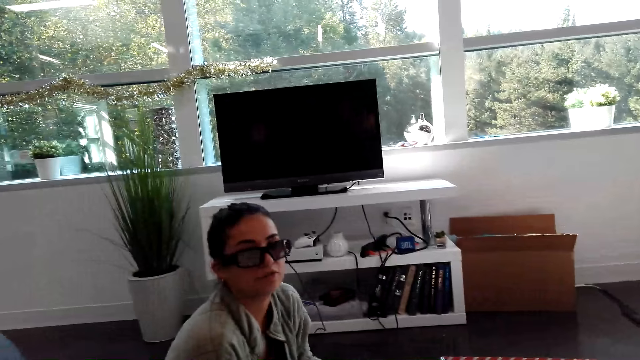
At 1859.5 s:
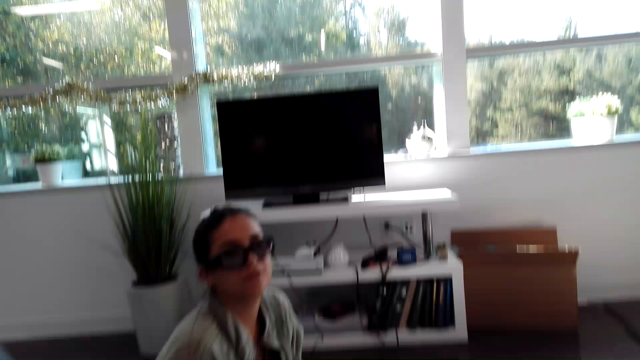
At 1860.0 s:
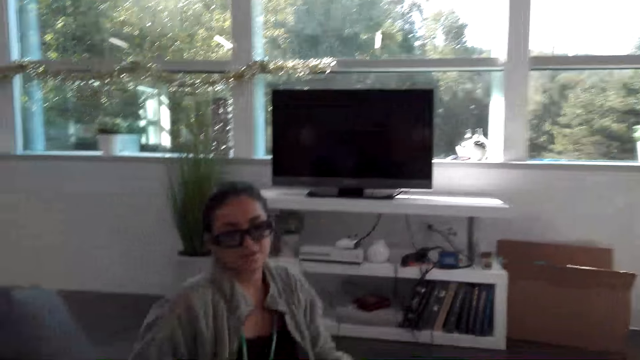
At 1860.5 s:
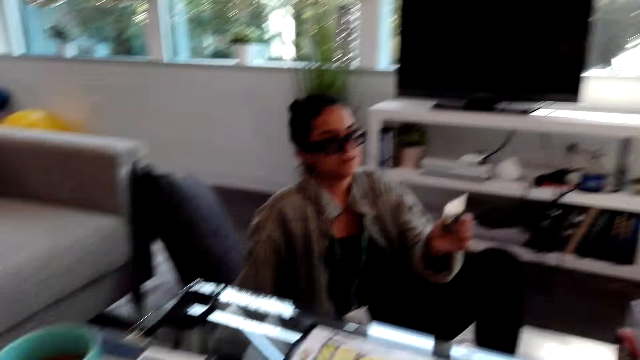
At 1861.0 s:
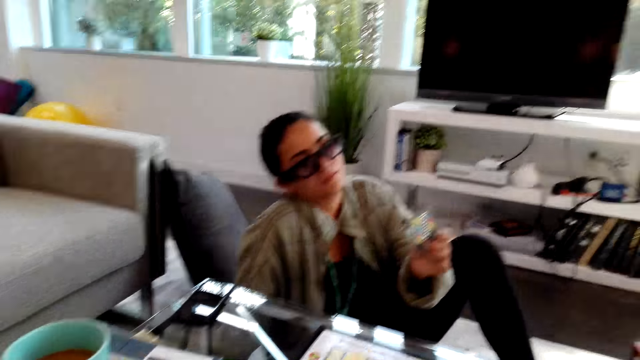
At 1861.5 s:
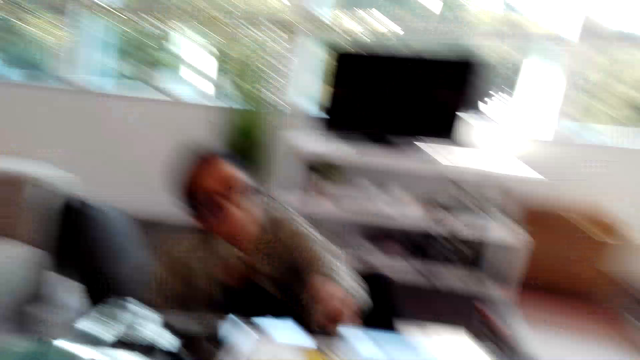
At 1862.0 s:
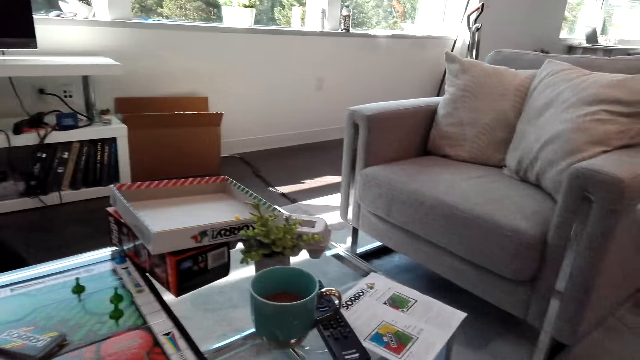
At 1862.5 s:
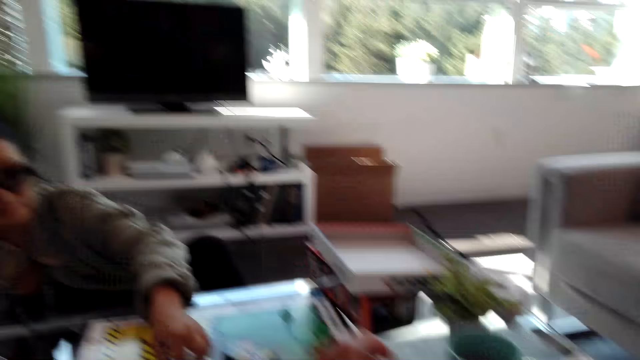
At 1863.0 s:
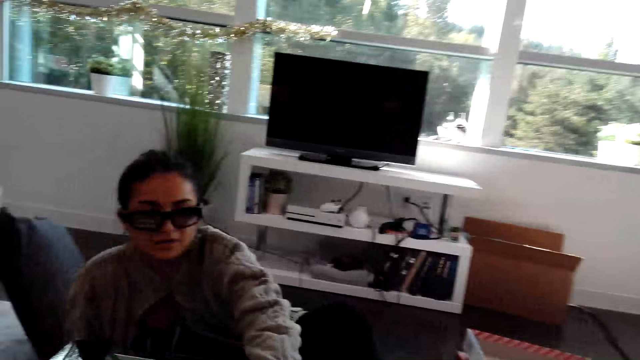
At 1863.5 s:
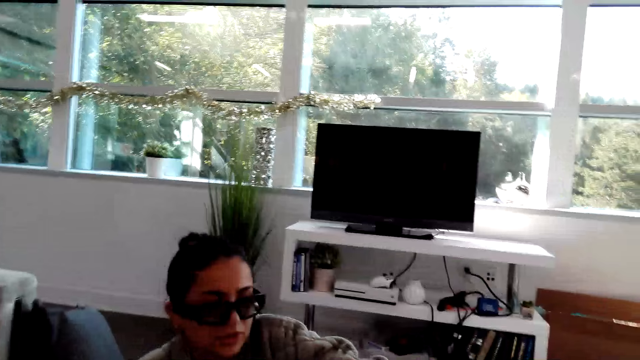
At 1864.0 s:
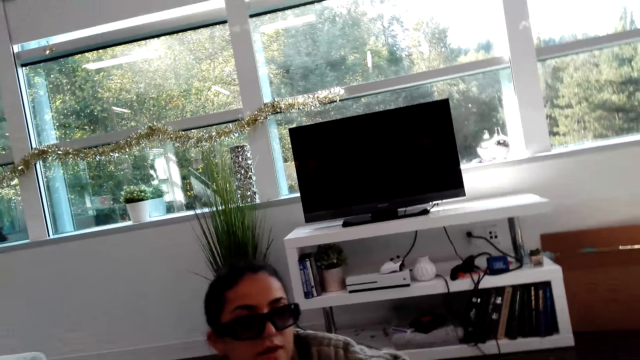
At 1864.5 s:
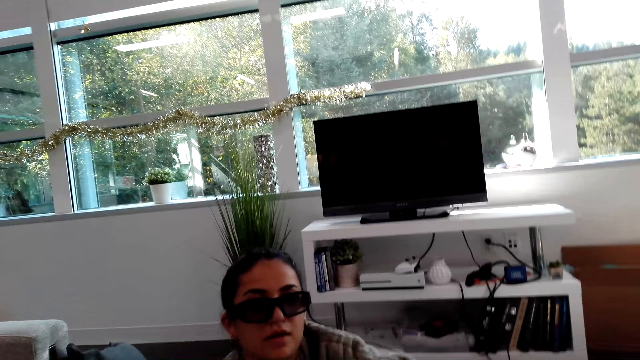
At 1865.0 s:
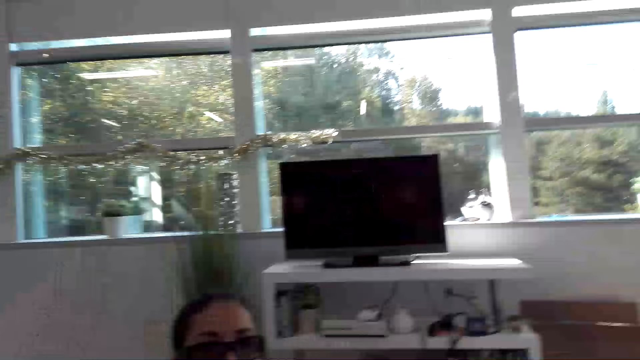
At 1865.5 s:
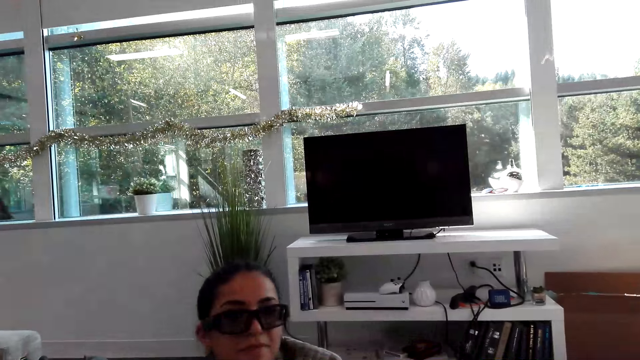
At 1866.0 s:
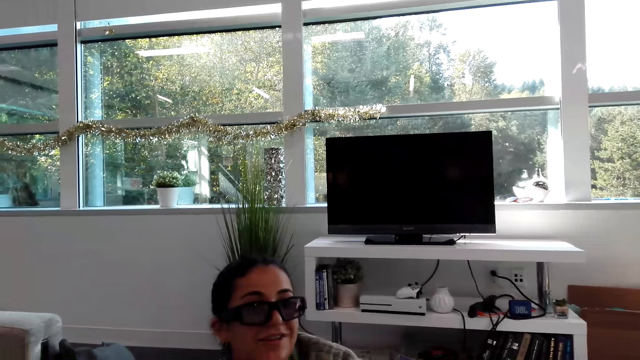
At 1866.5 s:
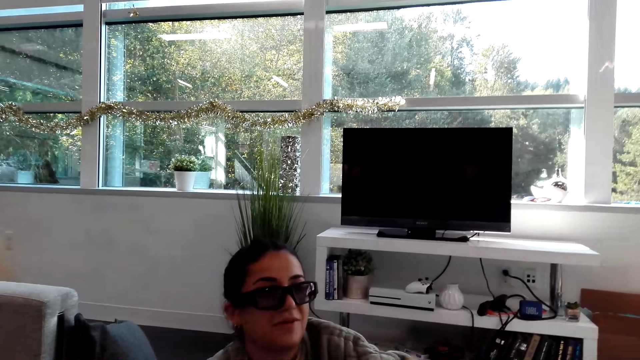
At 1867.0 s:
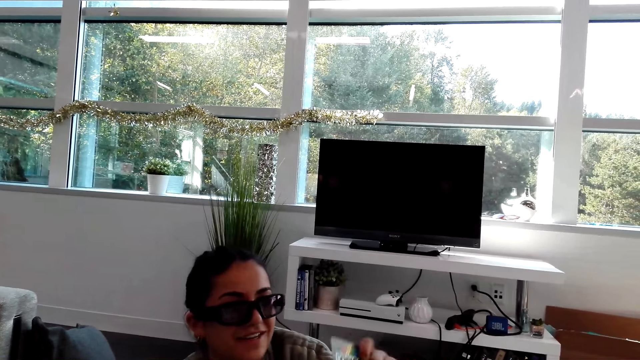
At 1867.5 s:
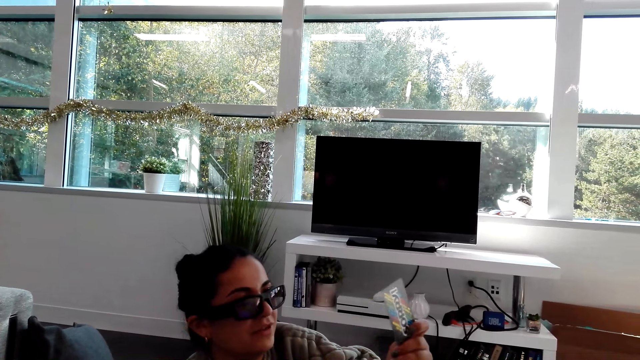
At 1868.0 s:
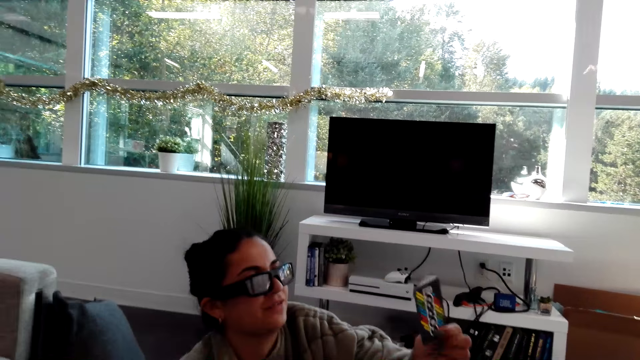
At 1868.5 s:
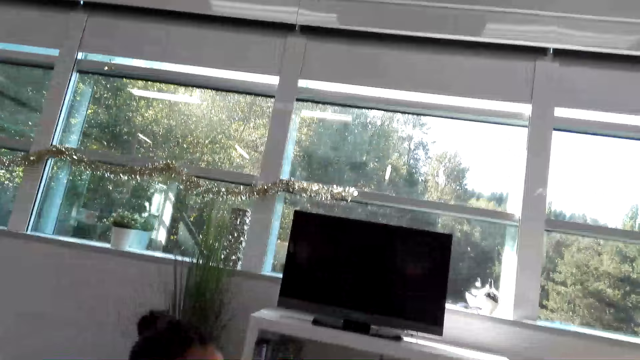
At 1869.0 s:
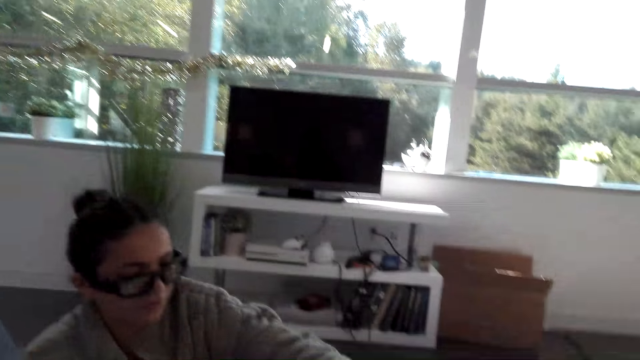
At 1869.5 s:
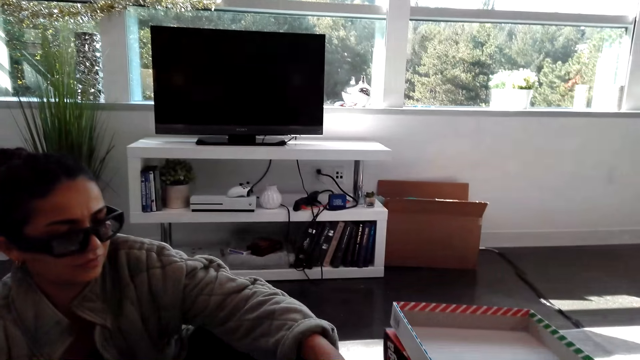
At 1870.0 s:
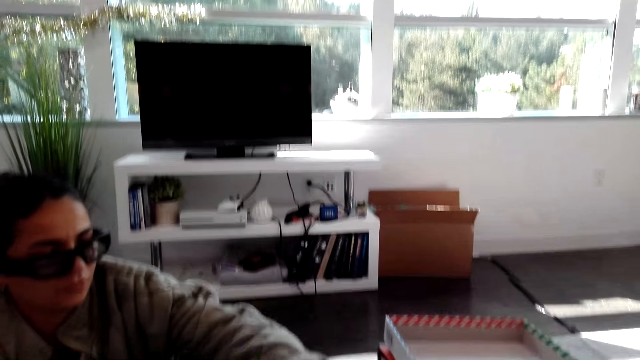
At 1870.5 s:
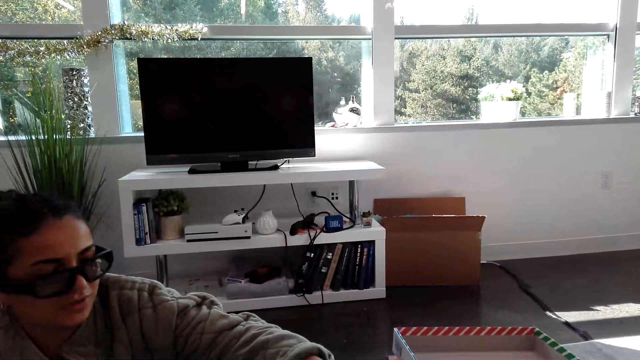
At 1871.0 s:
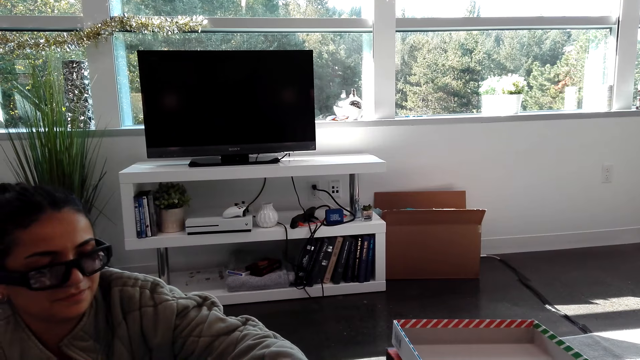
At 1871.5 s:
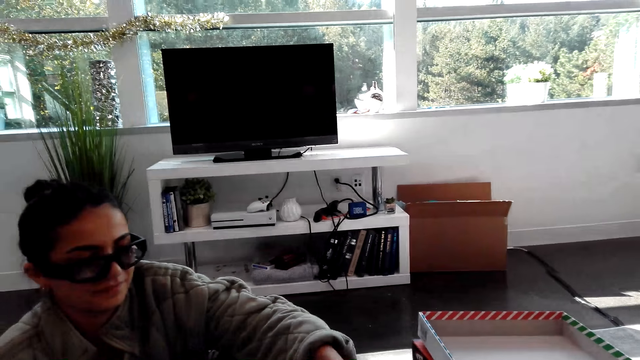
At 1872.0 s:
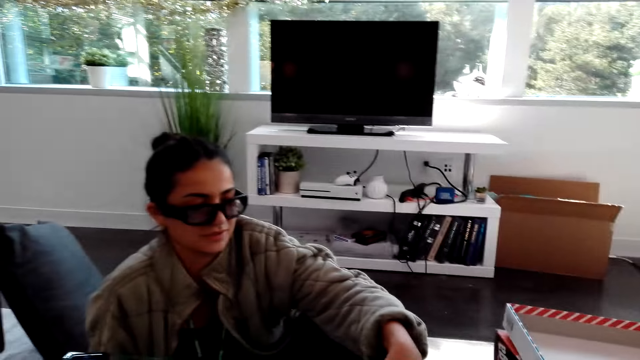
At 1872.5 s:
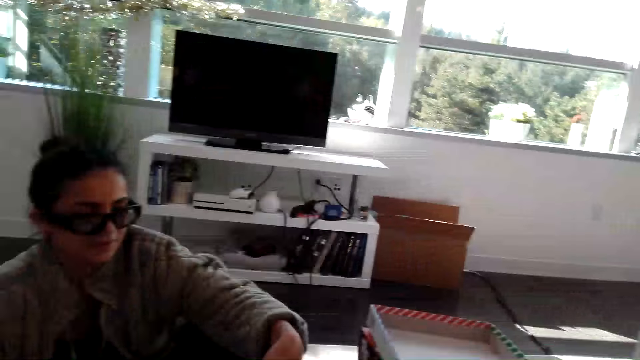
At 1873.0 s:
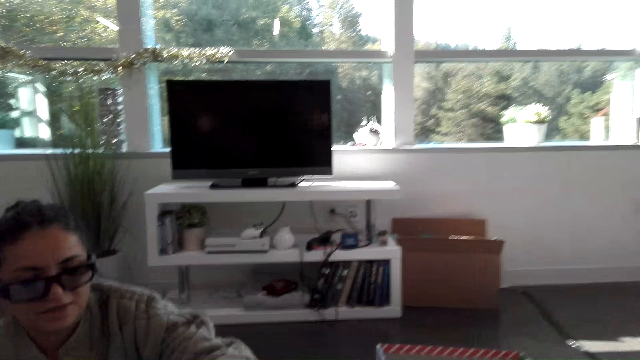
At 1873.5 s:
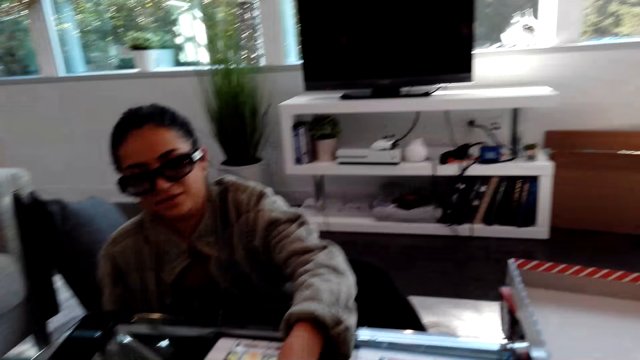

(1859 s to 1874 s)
A woman puts a card on the table. The woman holds the card and plays a Sorry dice game.

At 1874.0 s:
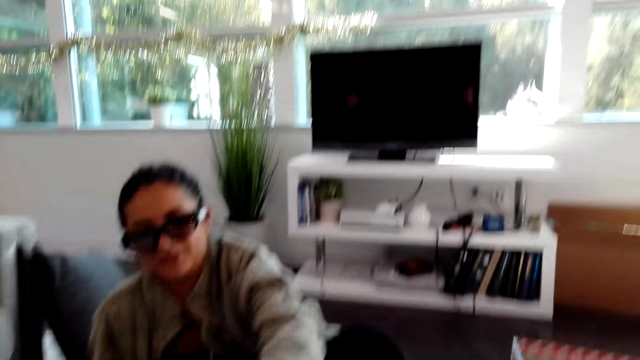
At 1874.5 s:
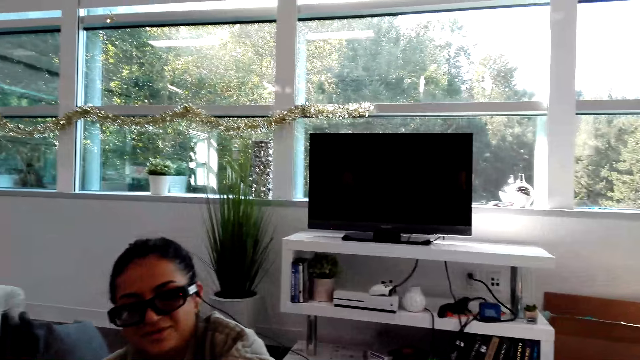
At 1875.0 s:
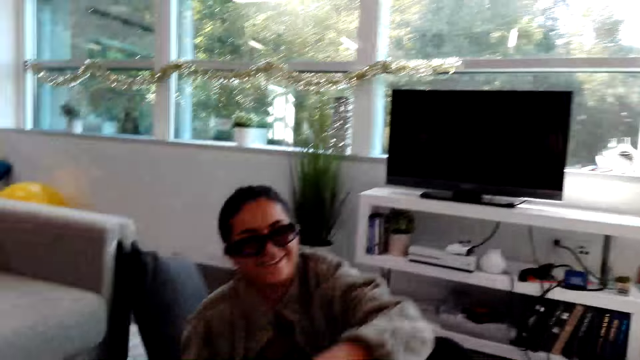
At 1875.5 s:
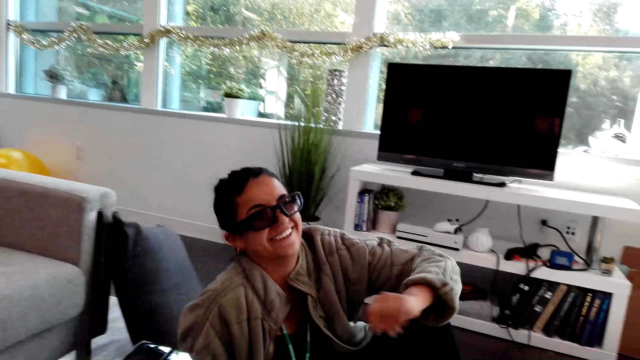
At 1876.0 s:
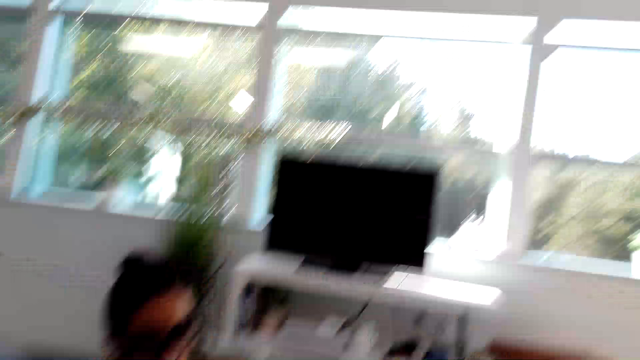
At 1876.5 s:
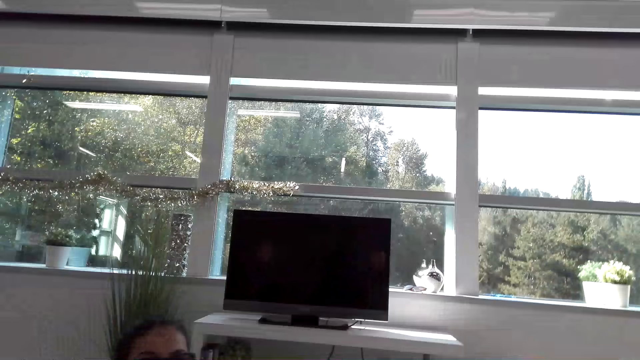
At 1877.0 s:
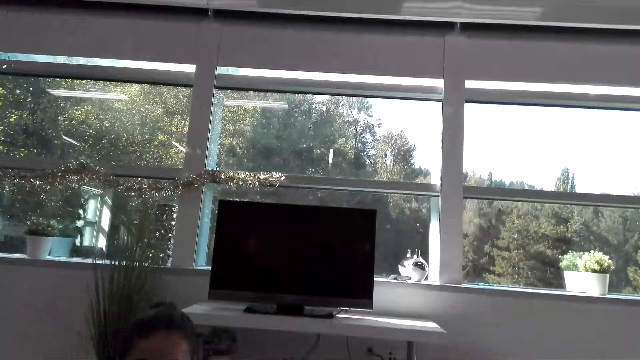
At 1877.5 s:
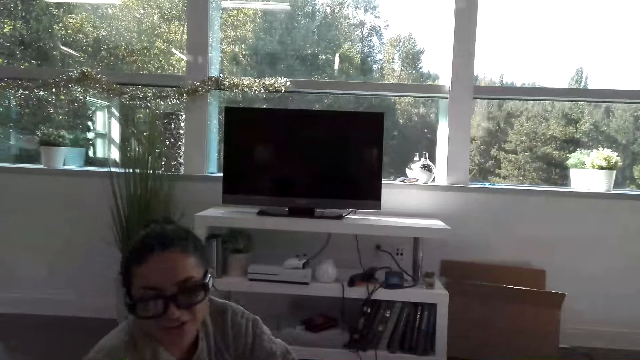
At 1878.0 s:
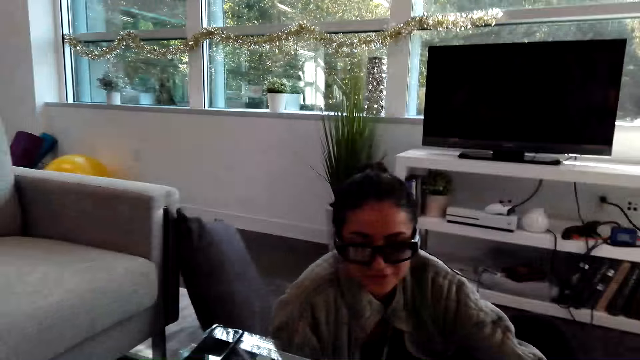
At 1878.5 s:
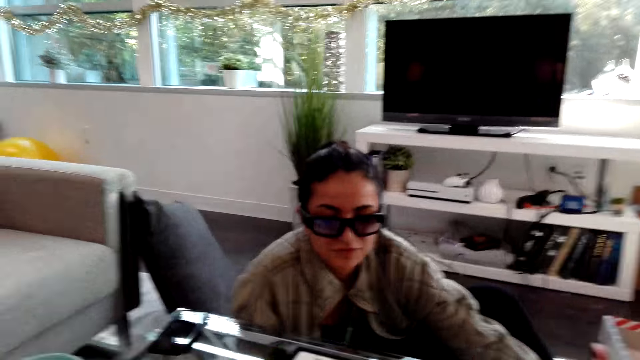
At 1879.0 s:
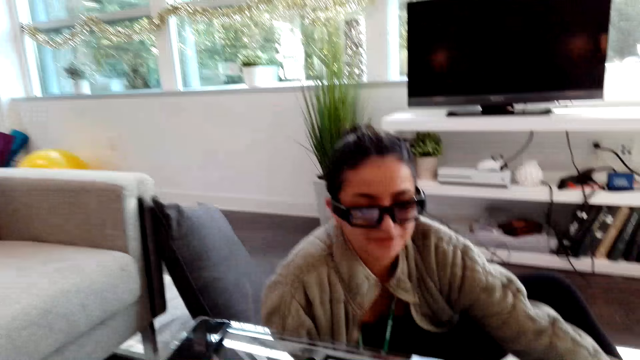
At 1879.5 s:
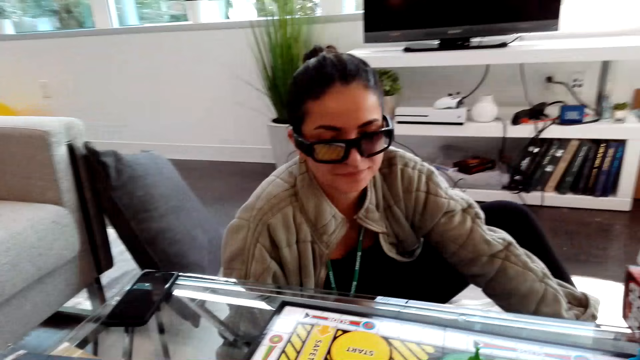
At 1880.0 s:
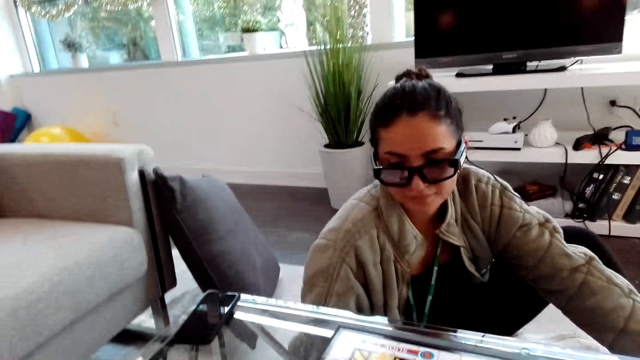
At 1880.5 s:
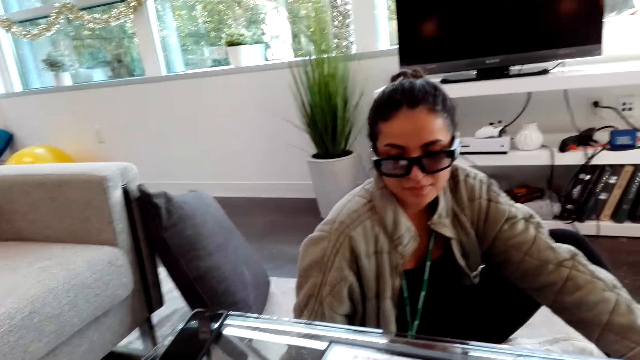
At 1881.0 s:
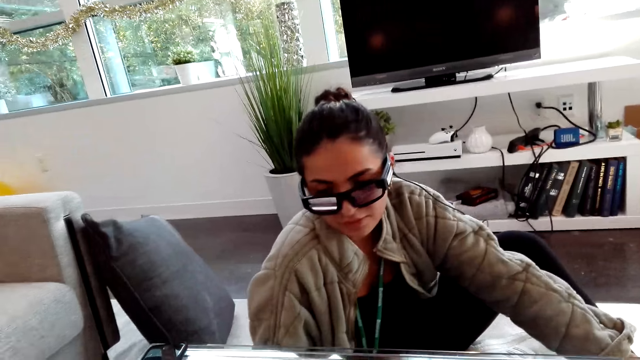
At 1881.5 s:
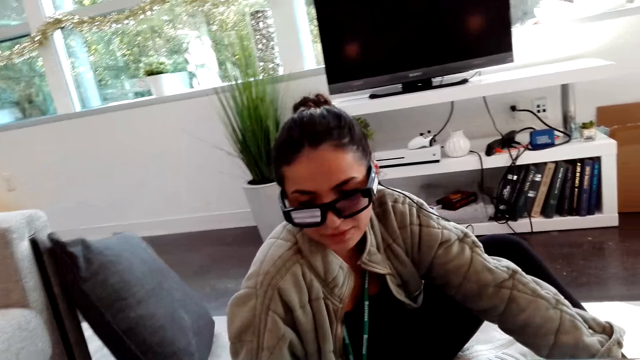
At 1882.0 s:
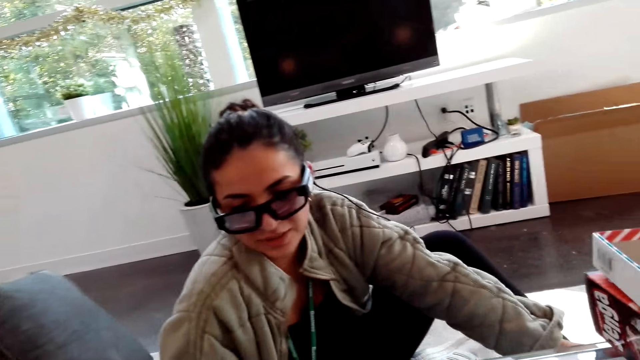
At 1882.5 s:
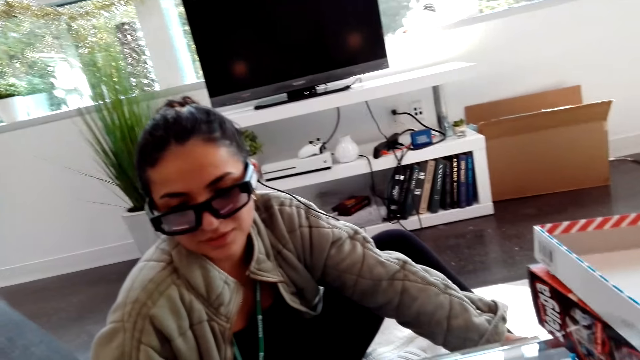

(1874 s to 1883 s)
A woman moves a hand. The camera wearer plays the Sorry dice game.
